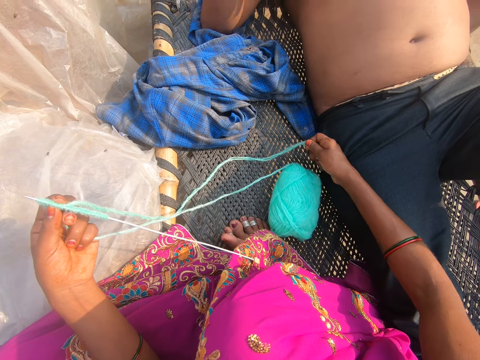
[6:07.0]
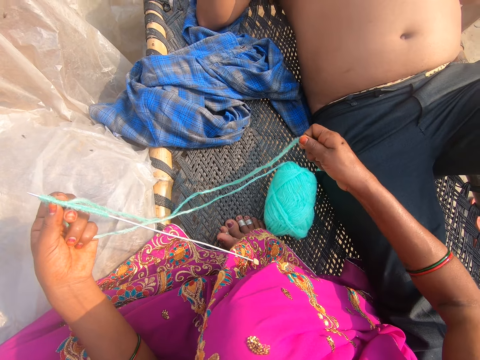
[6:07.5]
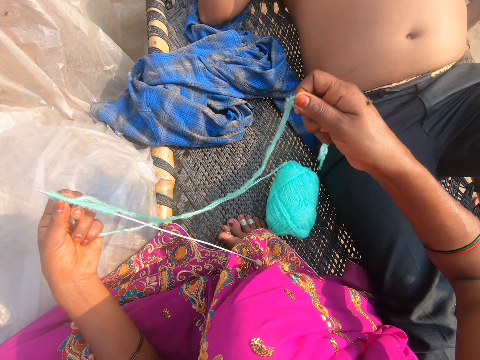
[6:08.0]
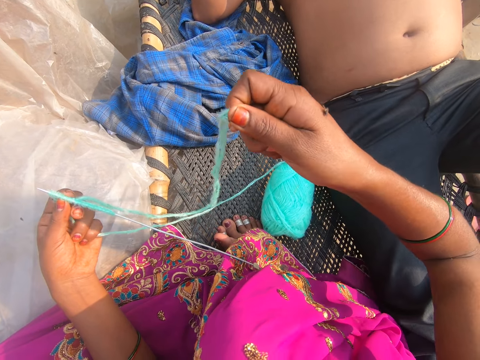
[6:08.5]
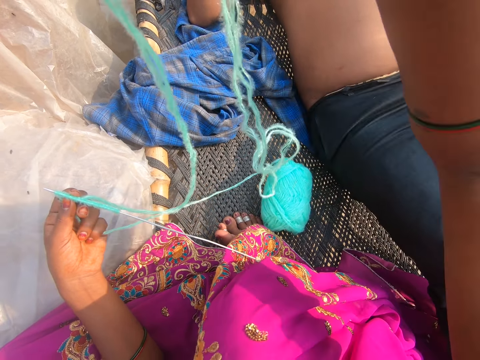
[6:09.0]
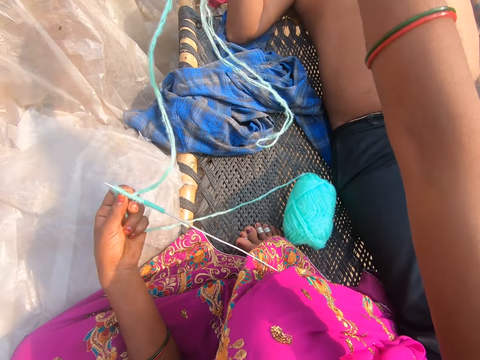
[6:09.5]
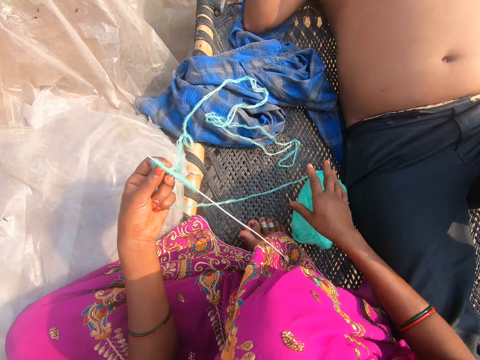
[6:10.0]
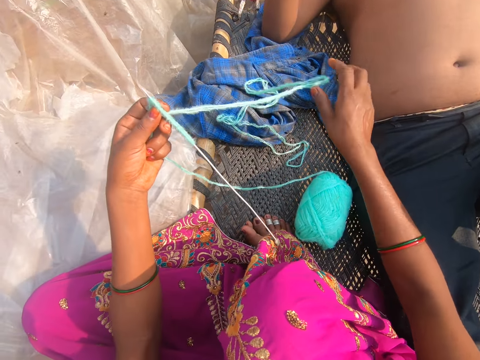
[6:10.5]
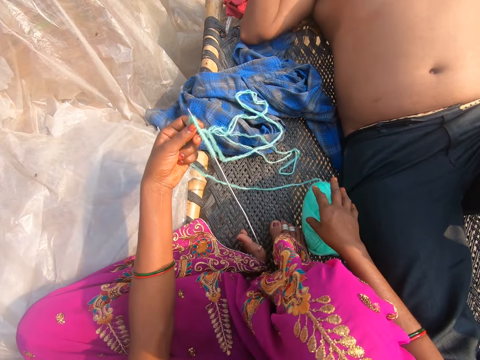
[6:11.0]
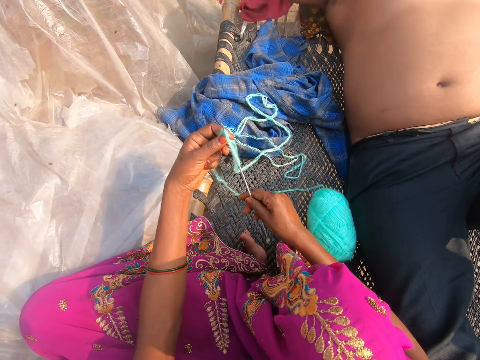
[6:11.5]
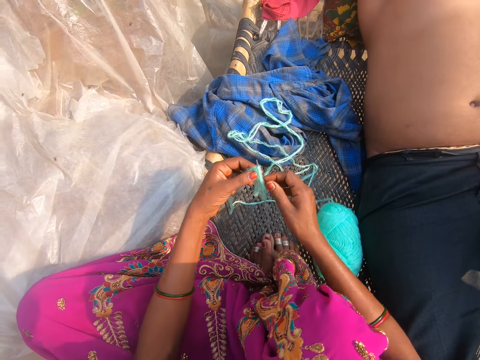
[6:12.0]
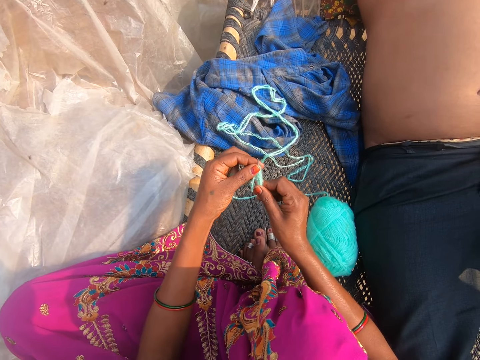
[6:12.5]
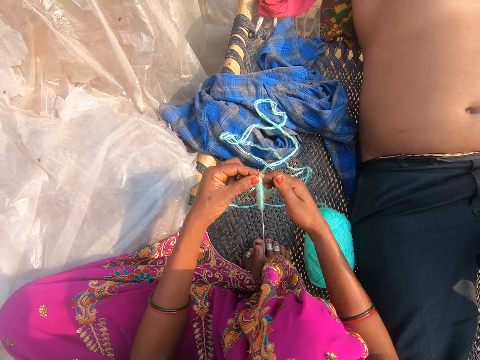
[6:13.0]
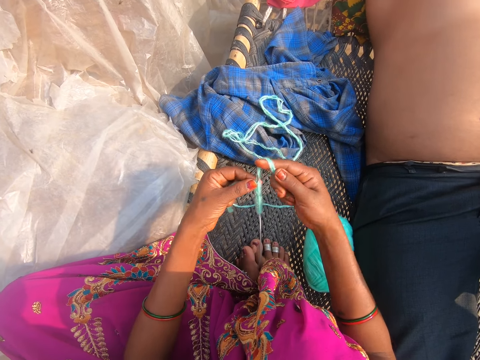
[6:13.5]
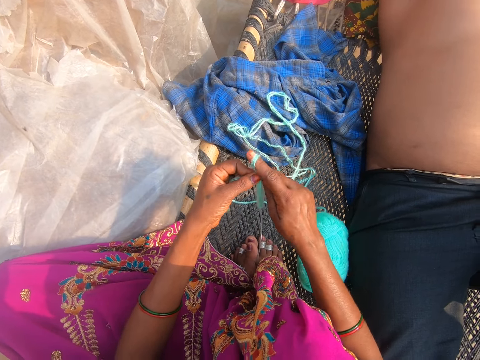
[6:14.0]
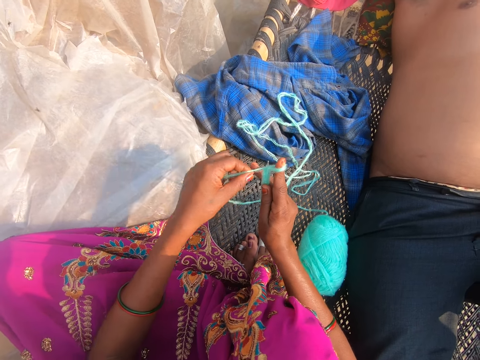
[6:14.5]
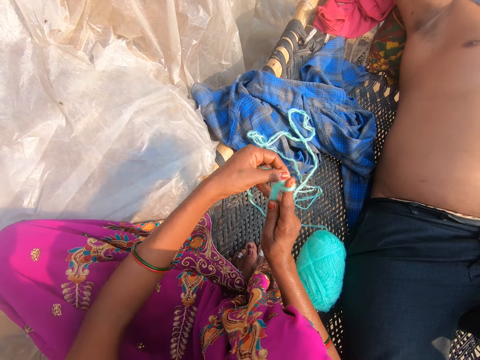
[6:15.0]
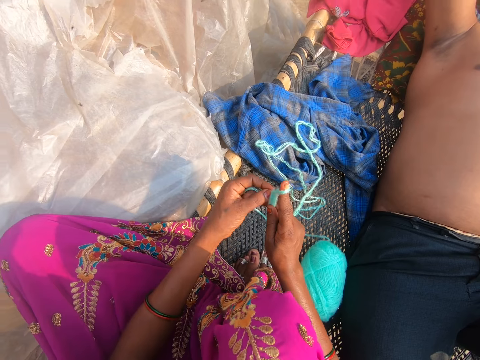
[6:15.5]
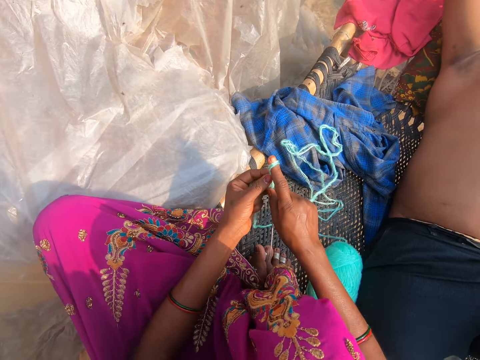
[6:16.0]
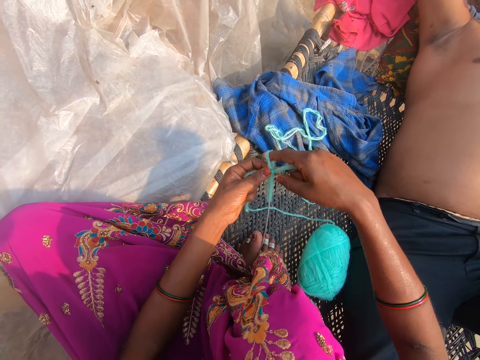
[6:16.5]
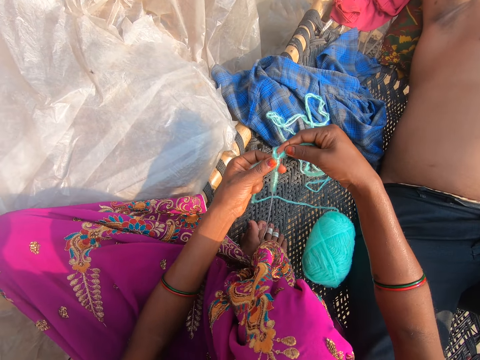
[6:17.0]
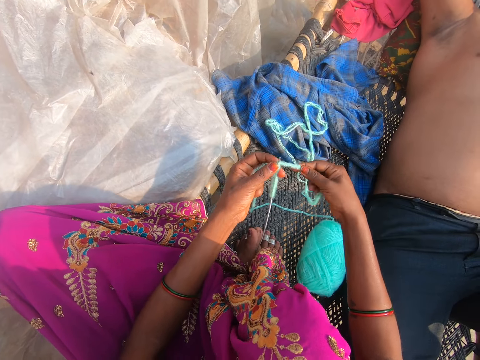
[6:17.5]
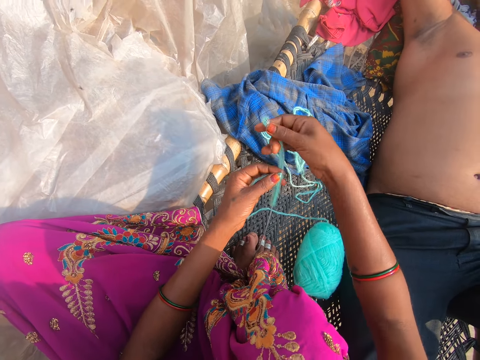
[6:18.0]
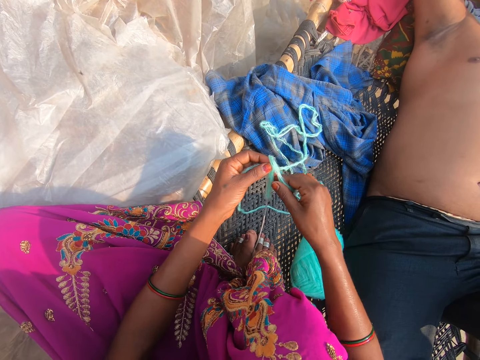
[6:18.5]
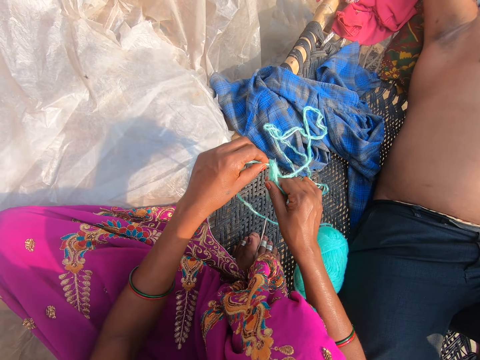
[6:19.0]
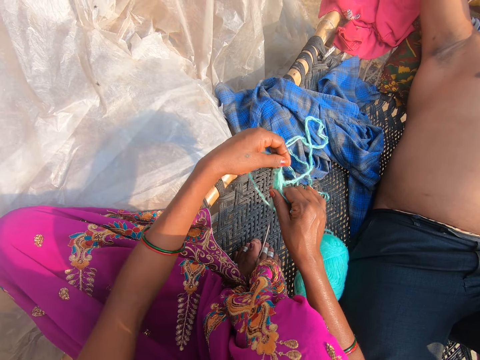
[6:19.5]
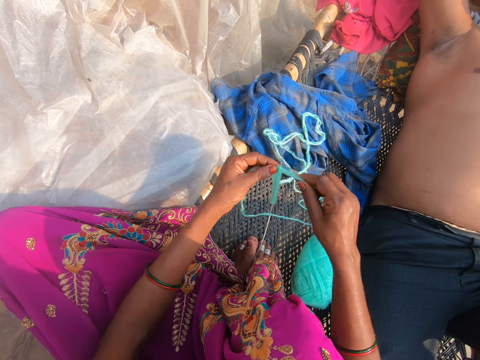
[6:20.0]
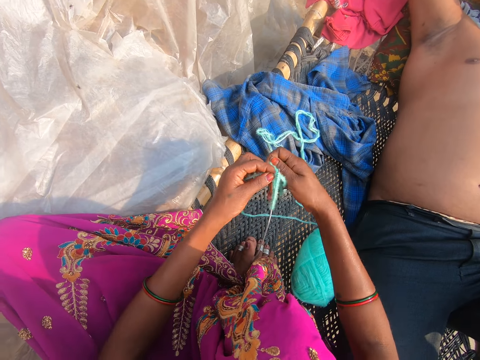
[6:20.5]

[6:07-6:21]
The camera wearer converses with a man. They knit. They put the crochet in between the feet. They put the thread around the crochet. They pull the thread. They put the thread around the crochet.

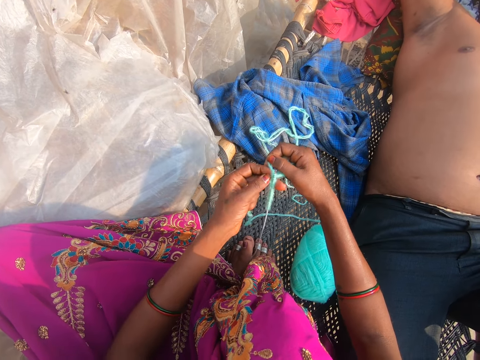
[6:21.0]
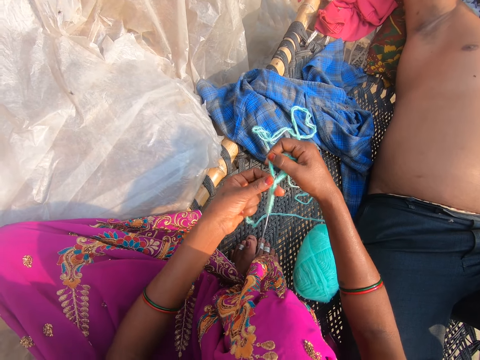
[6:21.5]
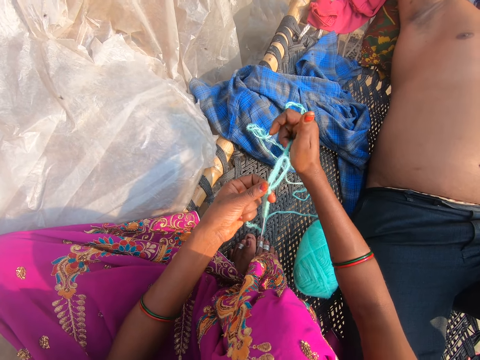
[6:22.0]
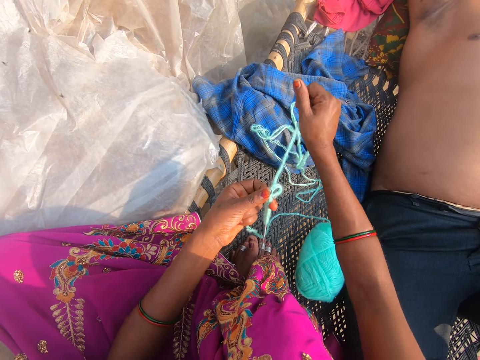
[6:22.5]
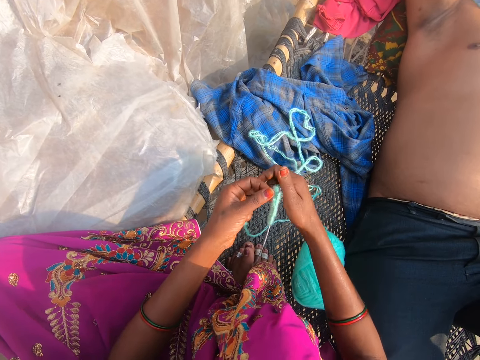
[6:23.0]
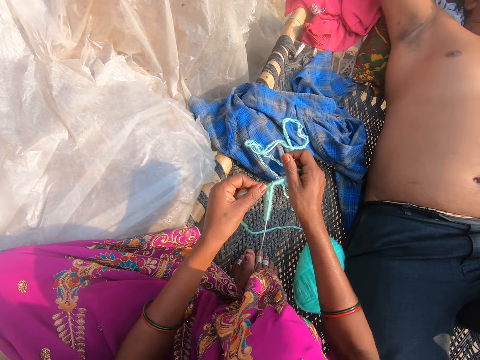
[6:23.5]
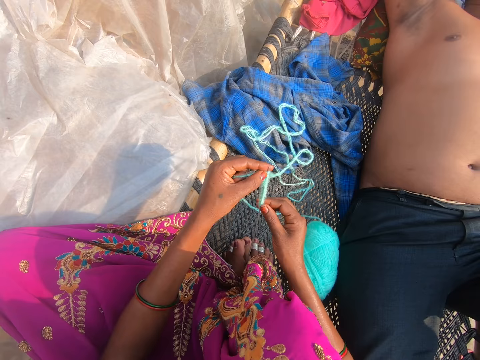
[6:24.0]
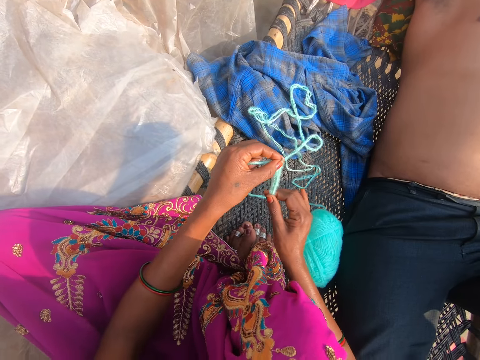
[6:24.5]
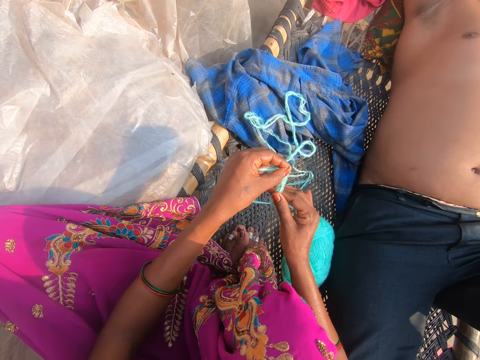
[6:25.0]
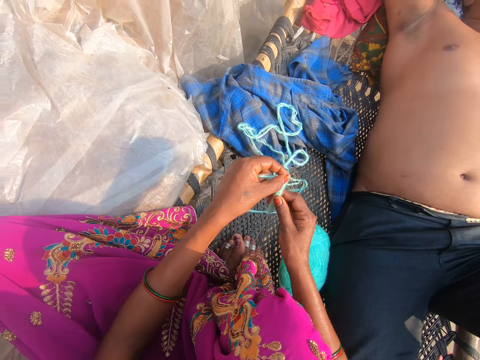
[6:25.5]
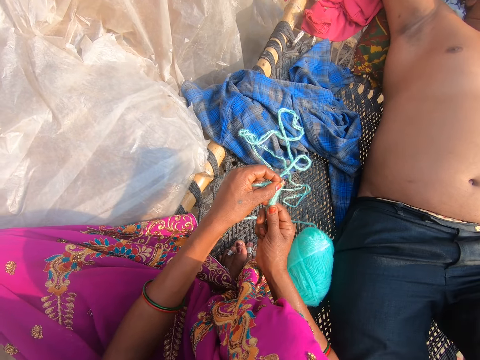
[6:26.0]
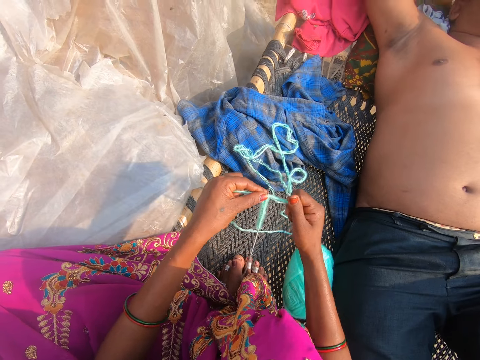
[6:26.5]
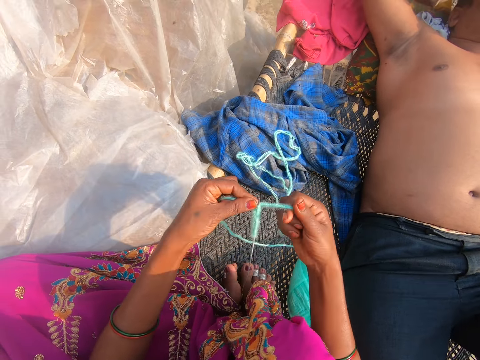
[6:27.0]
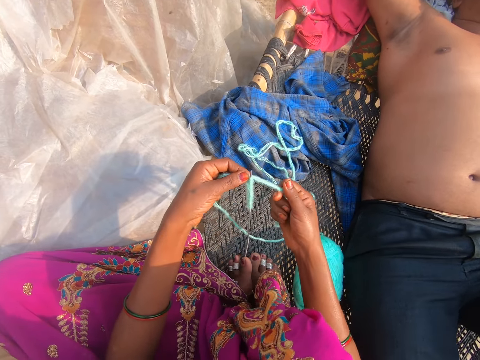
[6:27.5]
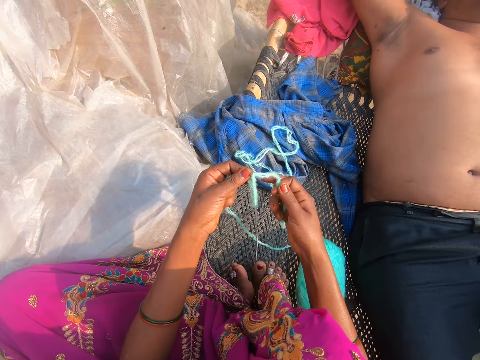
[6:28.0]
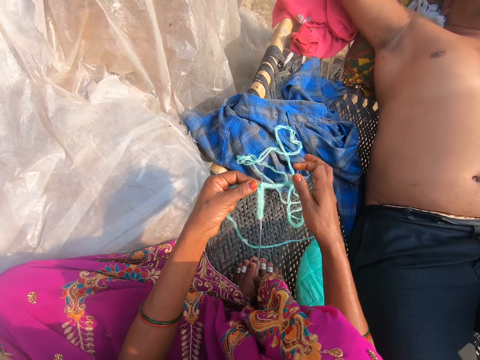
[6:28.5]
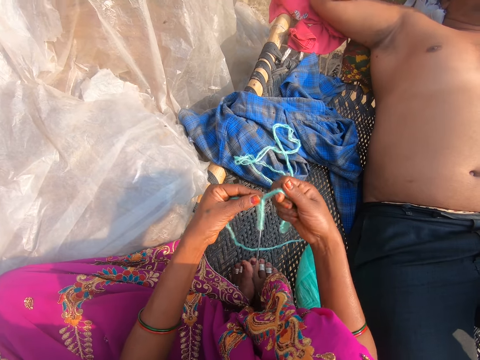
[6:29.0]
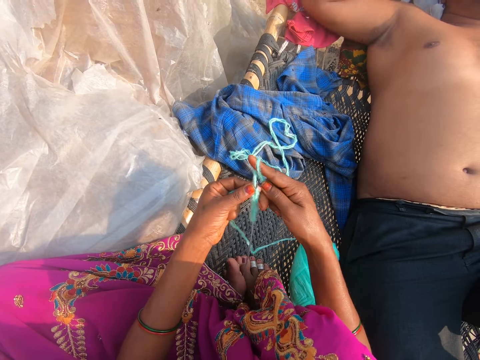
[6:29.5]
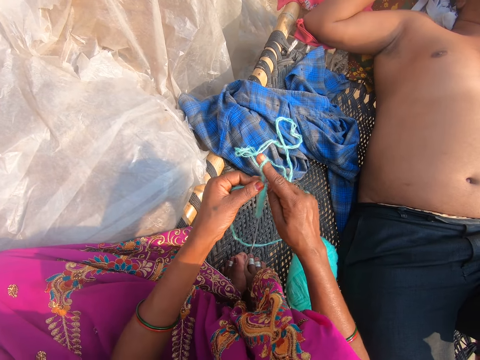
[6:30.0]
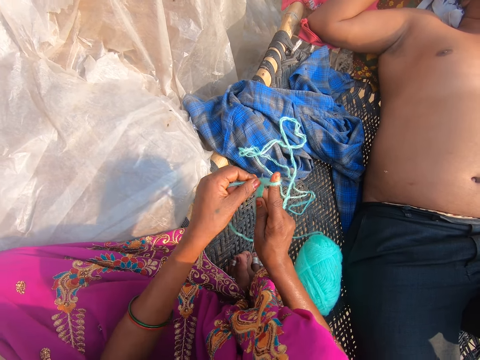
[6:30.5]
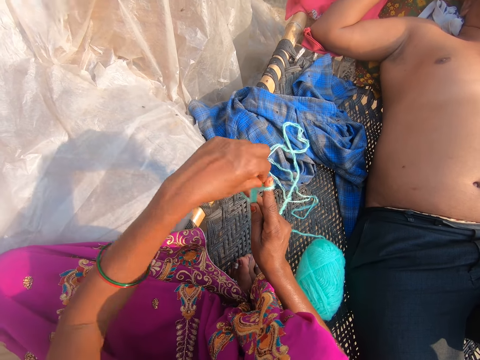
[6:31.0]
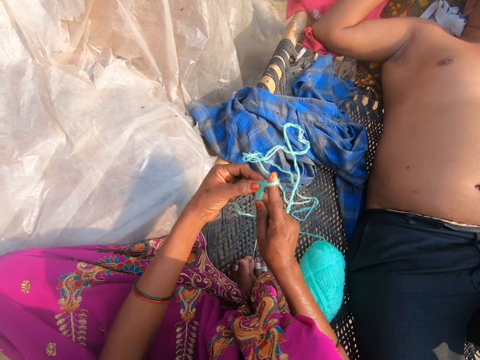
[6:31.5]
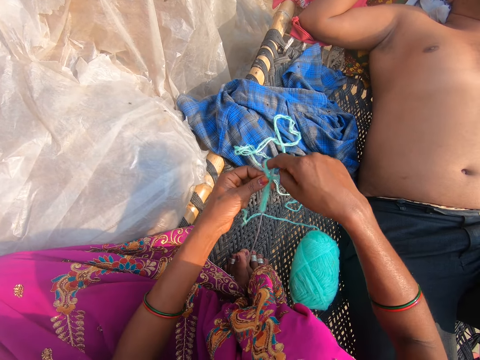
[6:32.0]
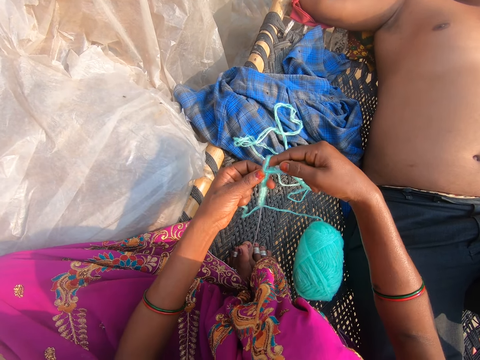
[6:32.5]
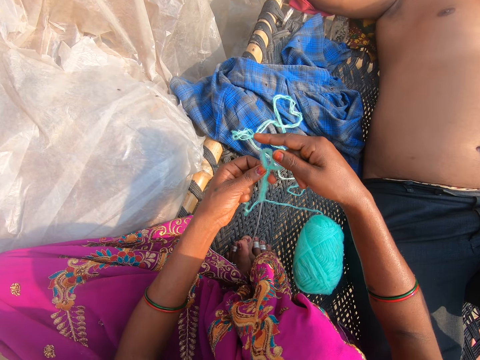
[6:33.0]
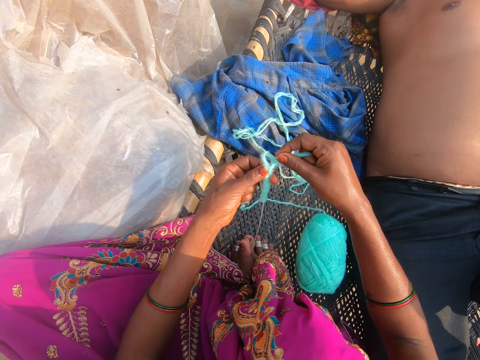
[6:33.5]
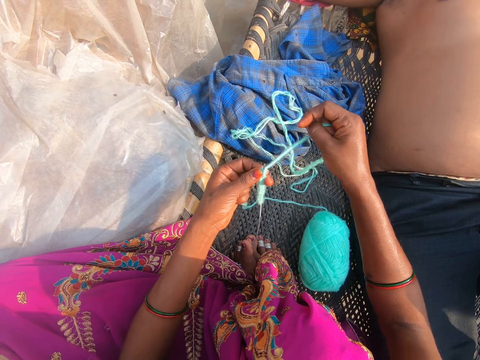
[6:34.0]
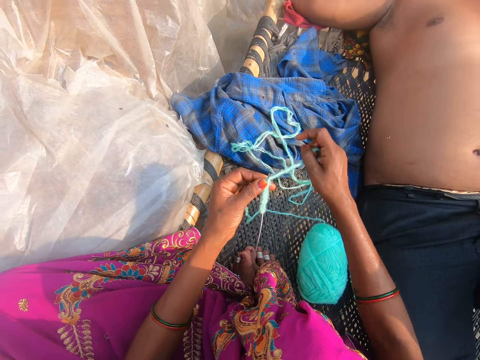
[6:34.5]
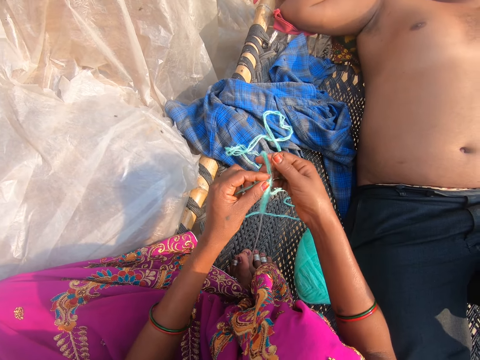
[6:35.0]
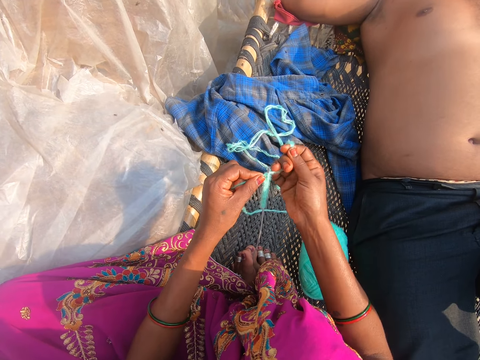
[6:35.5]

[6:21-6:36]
The camera wearer pulls the thread. They pull the thread again. A man converses with the camera wearer. The camera wearer converses with the man. They put the thread around a crochet. The man converses with the camera wearer. The camera wearer converses with the man. They knit. They pull the thread. They converse with the man.
